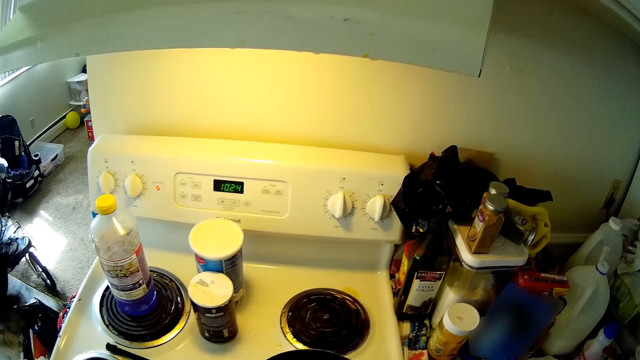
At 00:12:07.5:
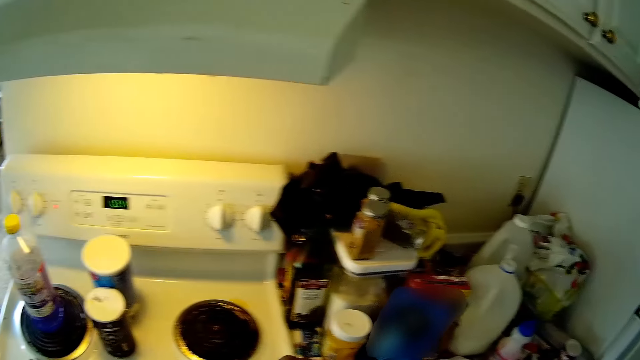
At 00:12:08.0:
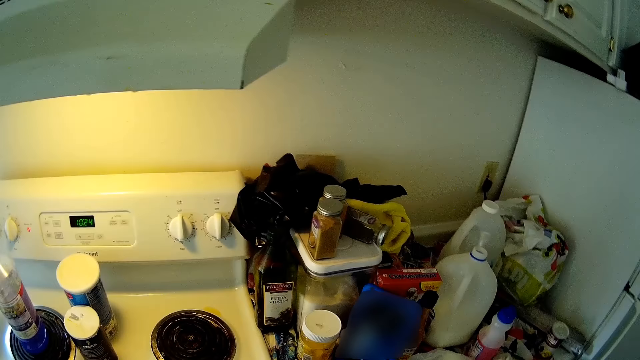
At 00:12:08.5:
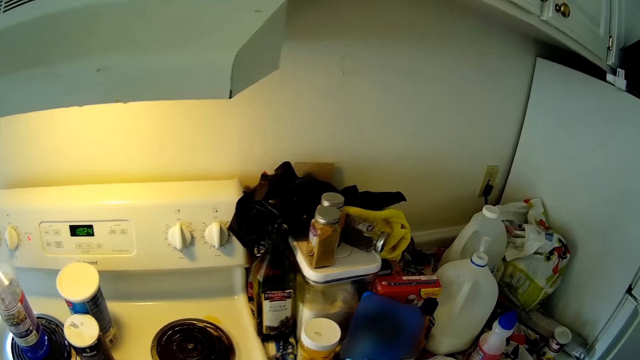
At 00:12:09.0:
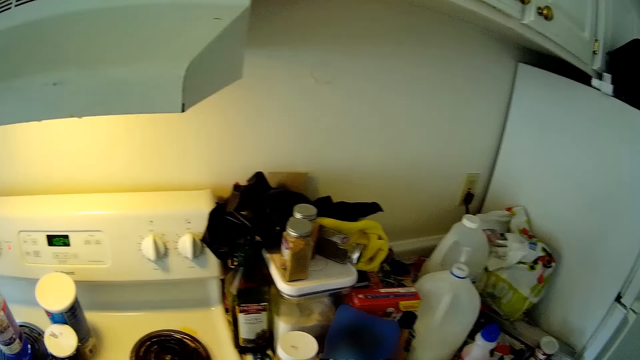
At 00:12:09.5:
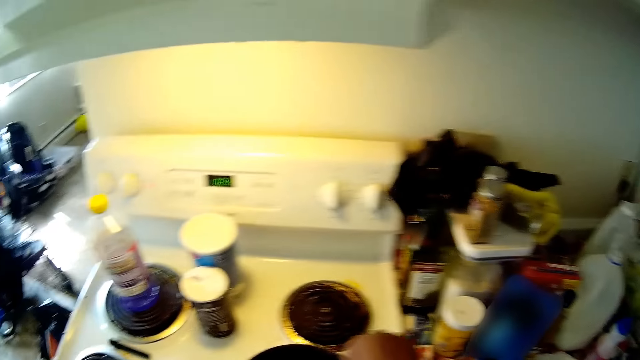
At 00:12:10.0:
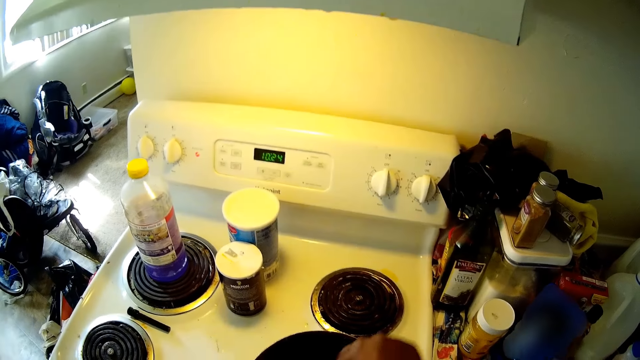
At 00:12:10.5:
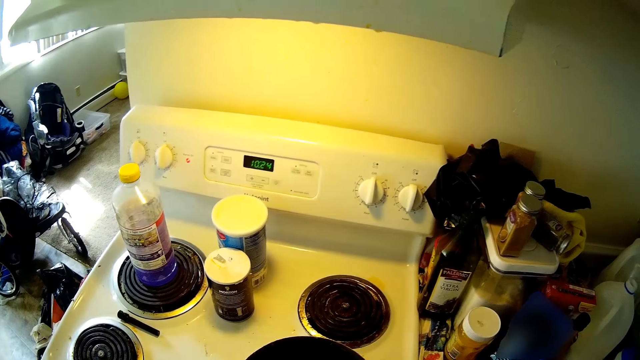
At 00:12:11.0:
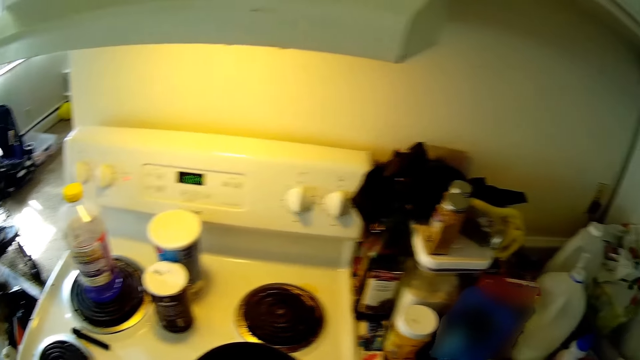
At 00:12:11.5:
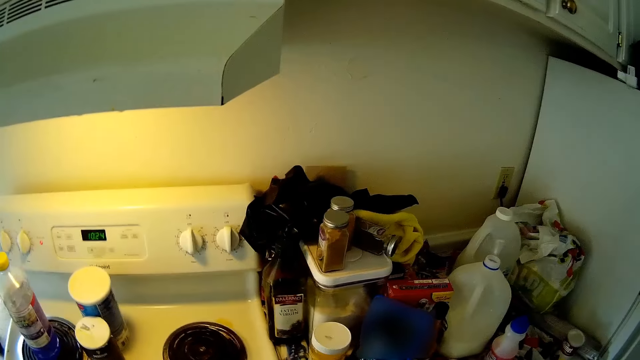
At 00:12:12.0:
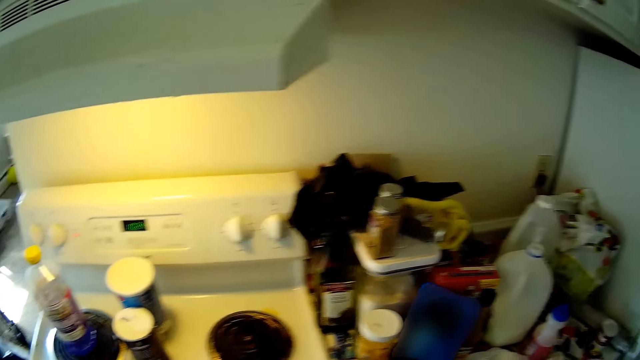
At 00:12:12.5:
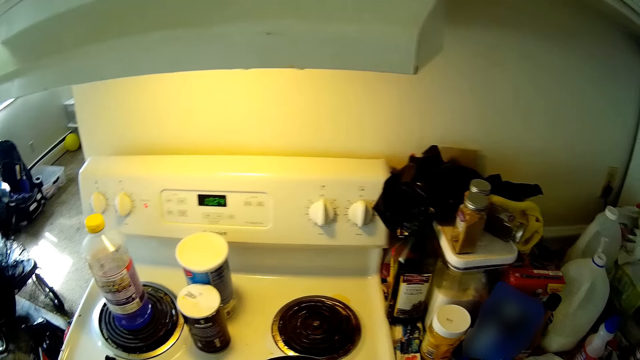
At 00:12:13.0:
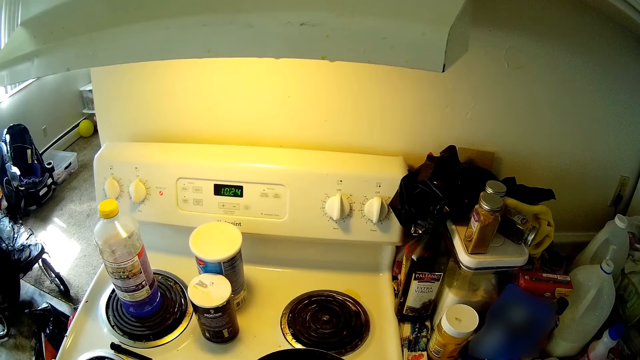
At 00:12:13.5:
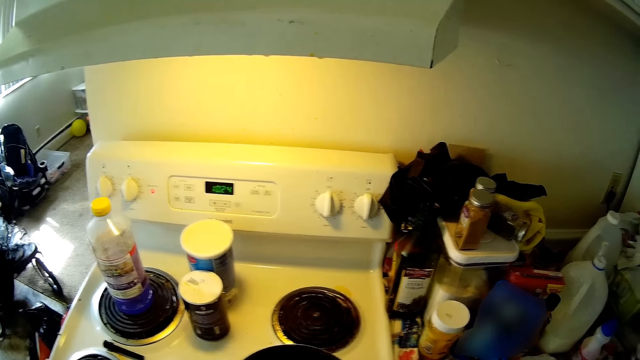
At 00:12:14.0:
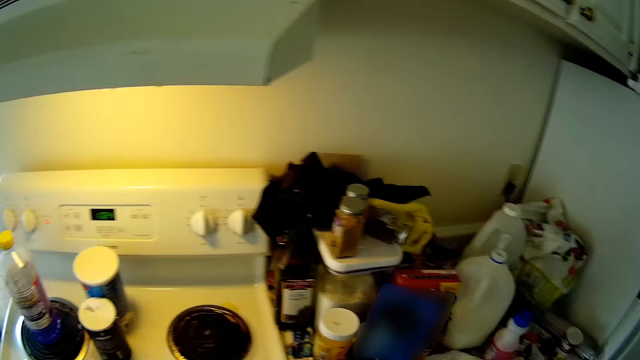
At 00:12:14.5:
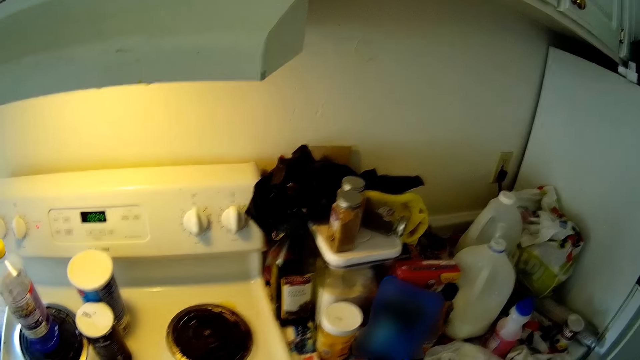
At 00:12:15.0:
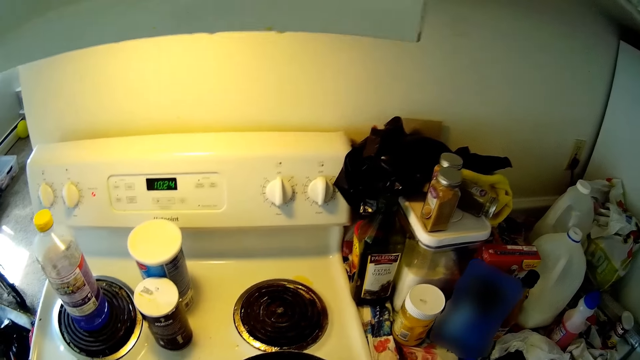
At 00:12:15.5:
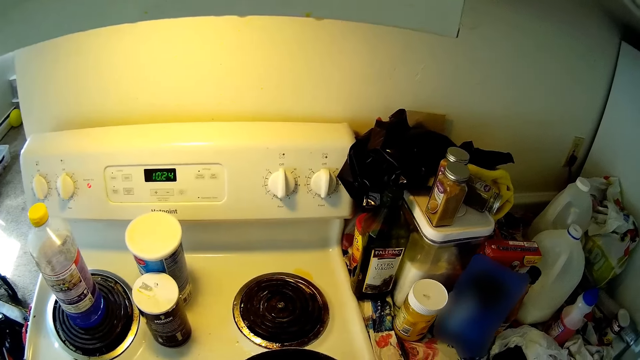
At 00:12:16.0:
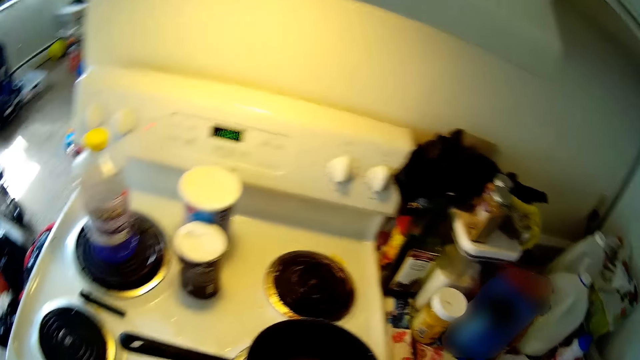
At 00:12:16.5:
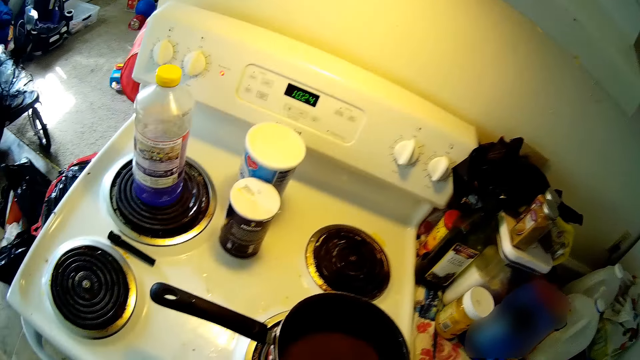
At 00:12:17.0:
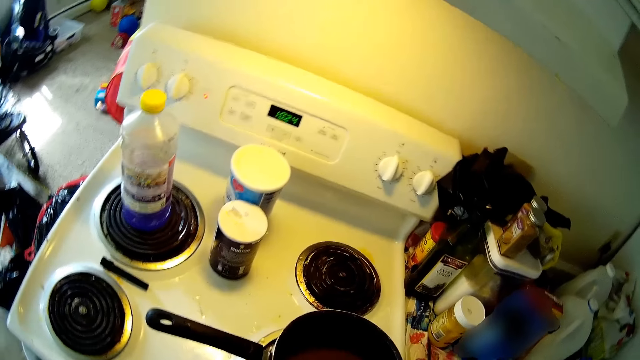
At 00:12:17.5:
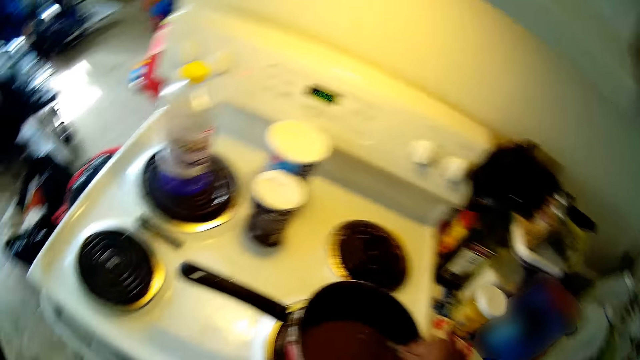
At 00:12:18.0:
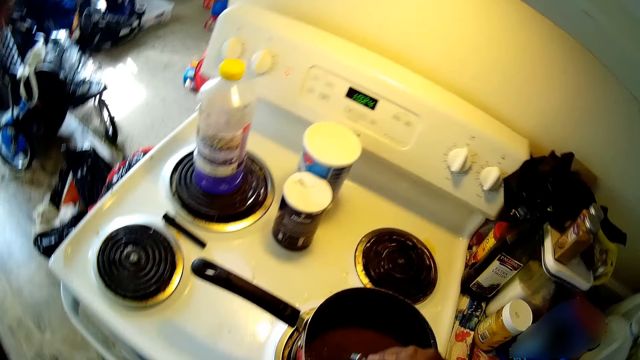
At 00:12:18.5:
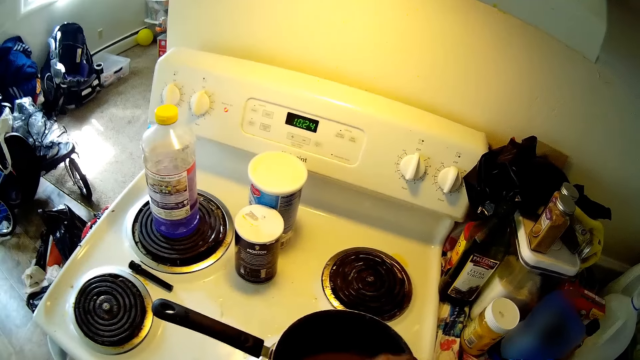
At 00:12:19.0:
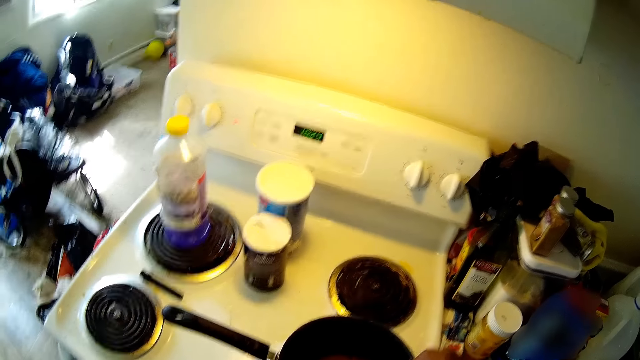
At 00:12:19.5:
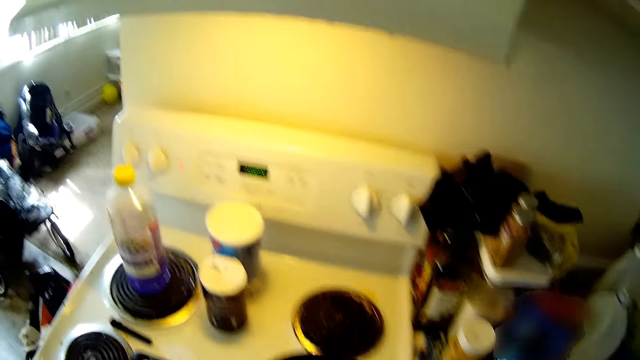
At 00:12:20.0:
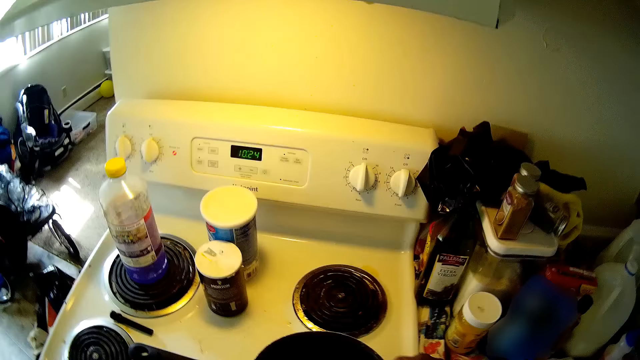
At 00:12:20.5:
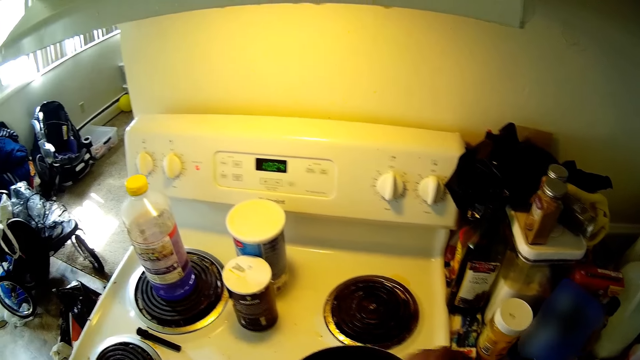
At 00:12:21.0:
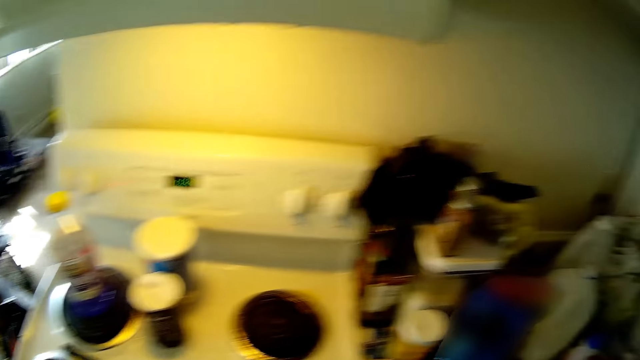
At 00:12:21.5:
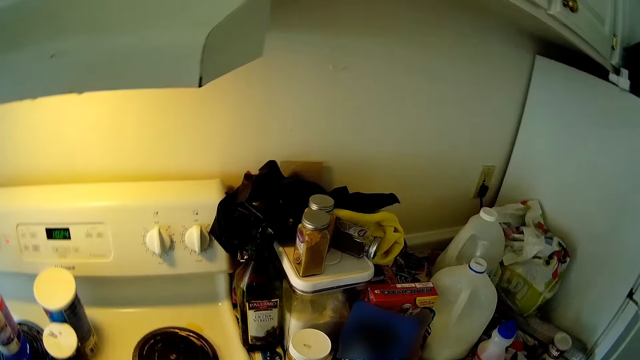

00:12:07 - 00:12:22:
The camera wearer stirs the pudding in the pot with a whisk in her right hand.

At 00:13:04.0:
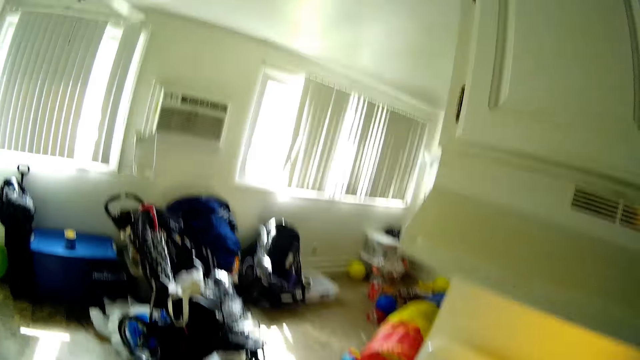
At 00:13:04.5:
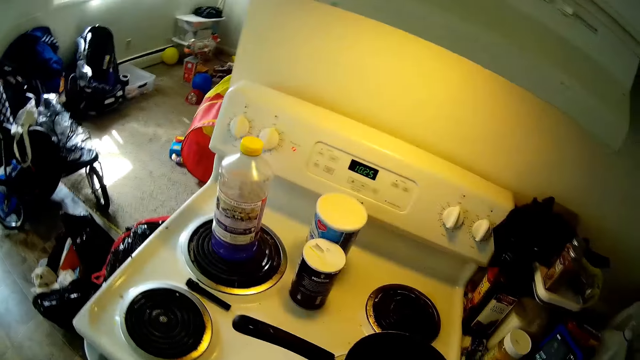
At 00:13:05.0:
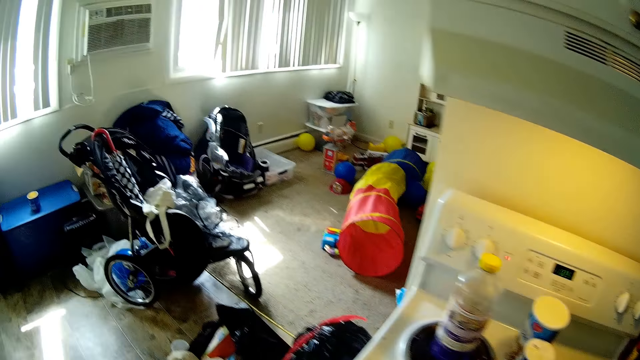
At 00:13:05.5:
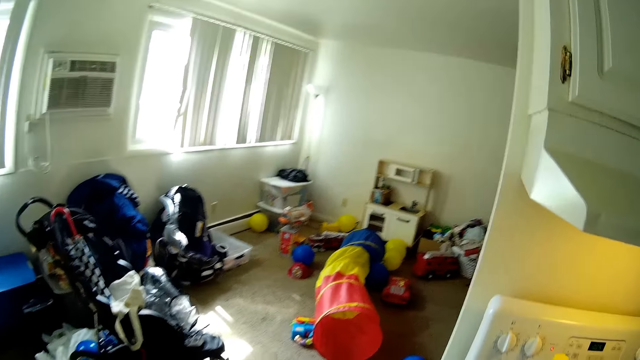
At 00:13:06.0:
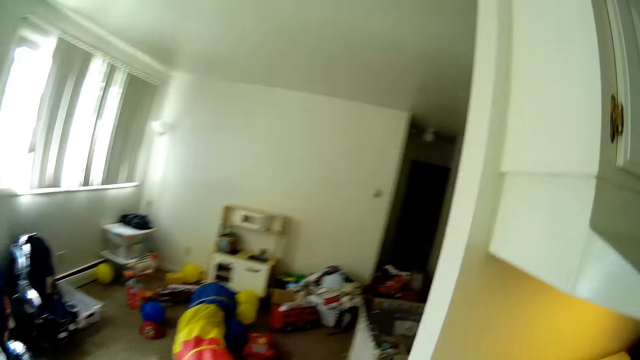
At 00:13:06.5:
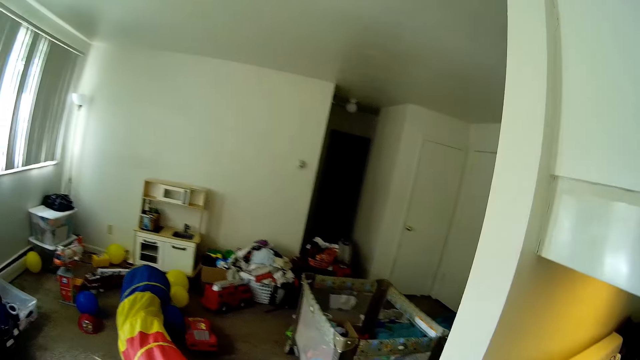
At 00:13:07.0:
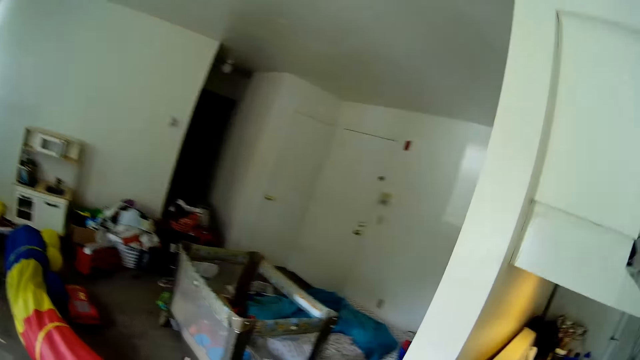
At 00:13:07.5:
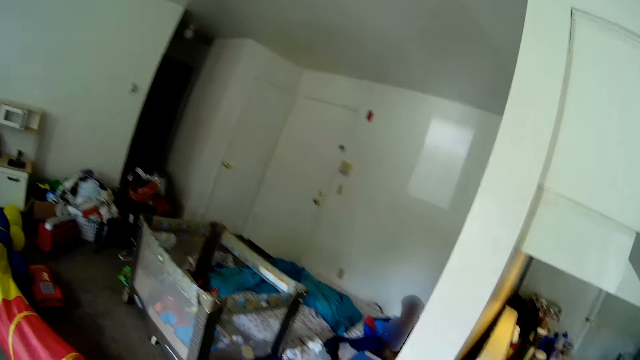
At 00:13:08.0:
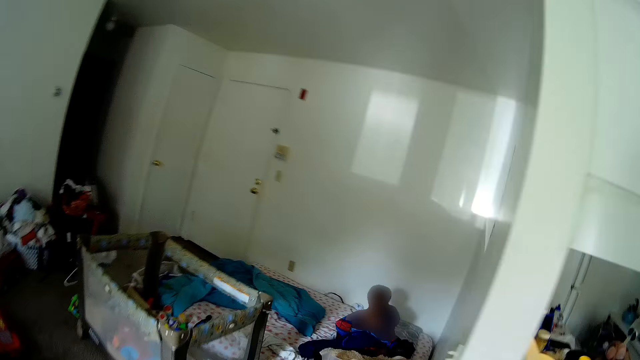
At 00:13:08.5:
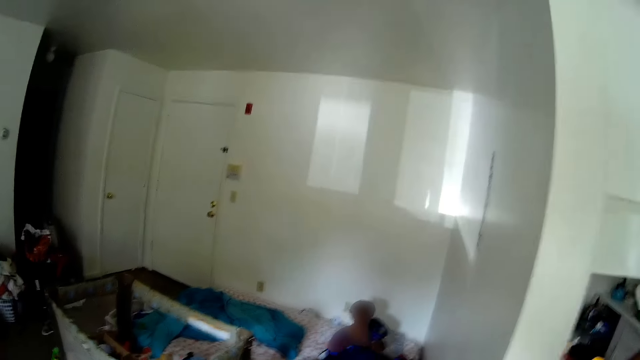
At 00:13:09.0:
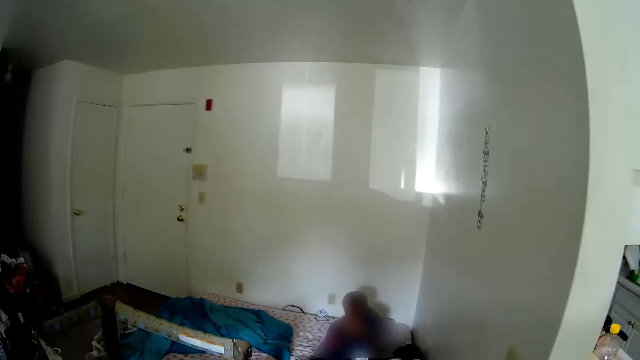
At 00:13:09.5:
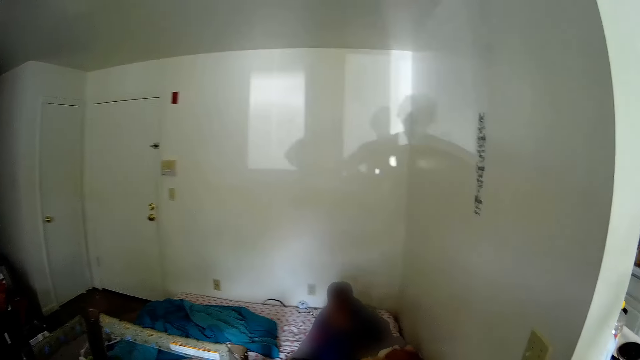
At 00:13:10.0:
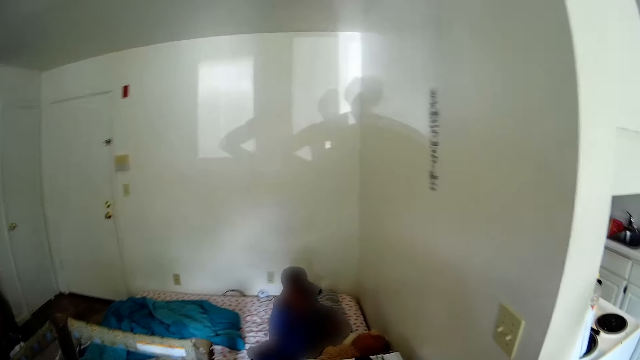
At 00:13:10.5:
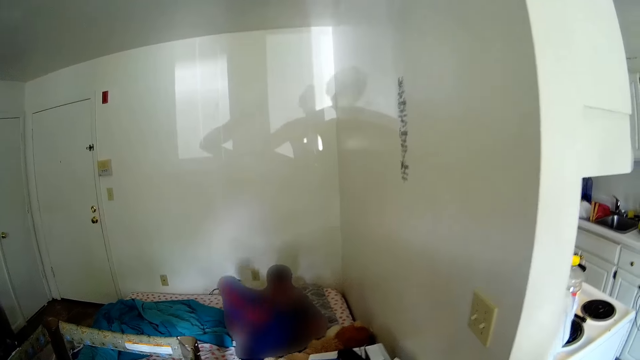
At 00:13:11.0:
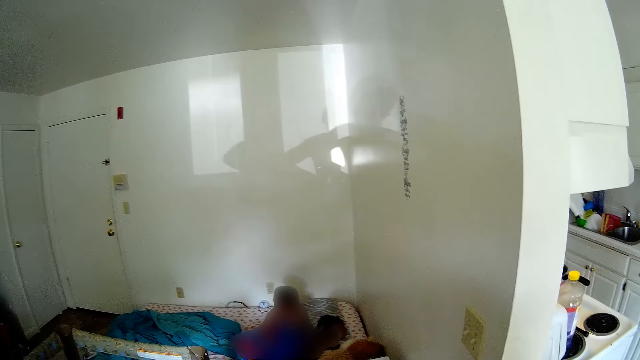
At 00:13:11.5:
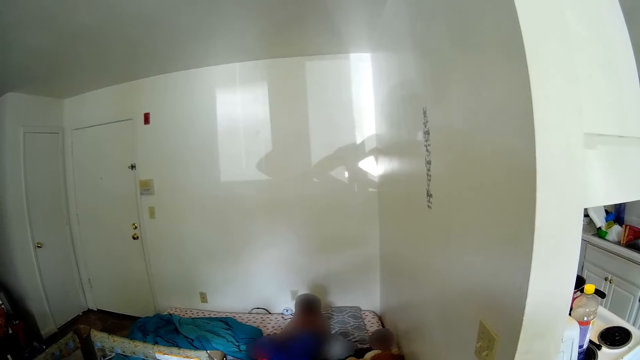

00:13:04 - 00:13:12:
The camera wearer walks towards the sitting room.
